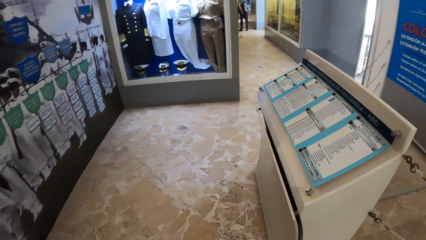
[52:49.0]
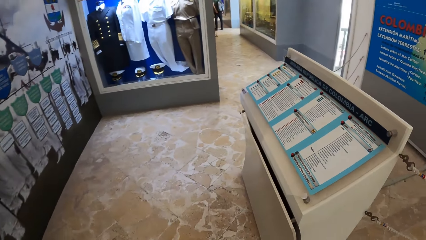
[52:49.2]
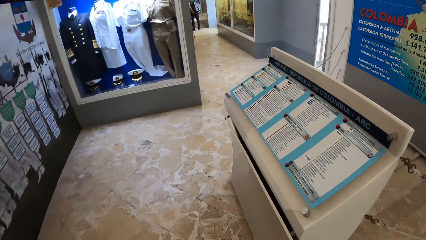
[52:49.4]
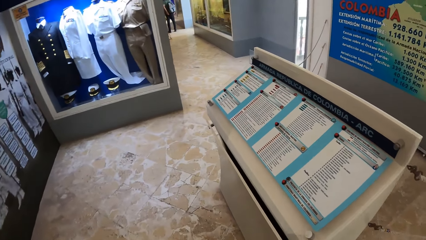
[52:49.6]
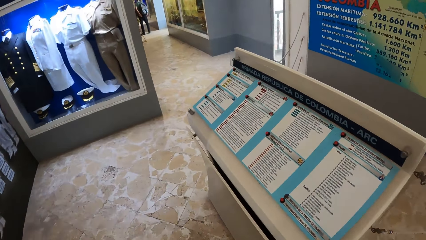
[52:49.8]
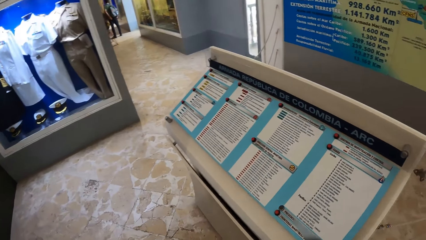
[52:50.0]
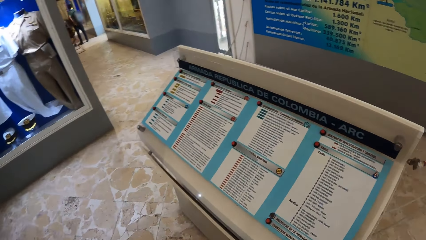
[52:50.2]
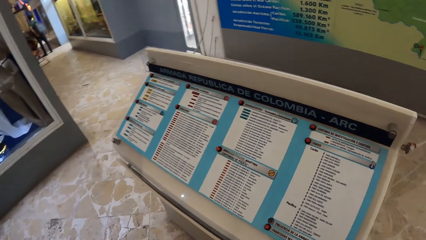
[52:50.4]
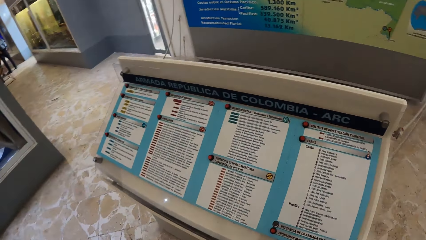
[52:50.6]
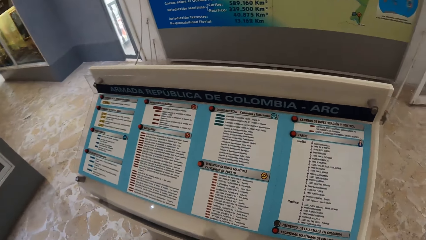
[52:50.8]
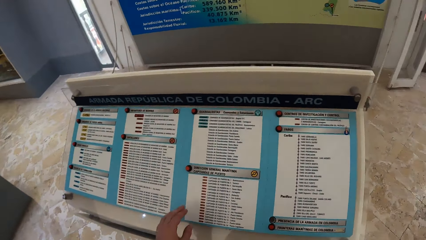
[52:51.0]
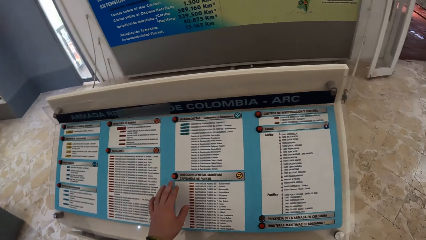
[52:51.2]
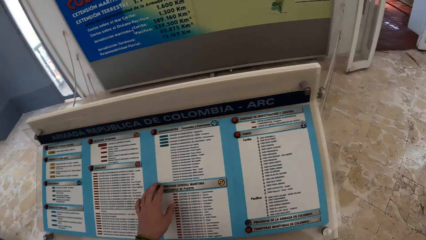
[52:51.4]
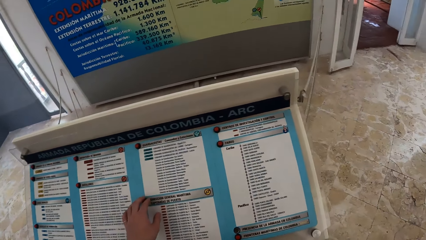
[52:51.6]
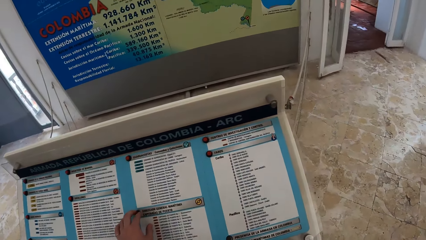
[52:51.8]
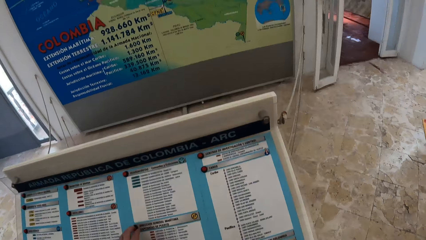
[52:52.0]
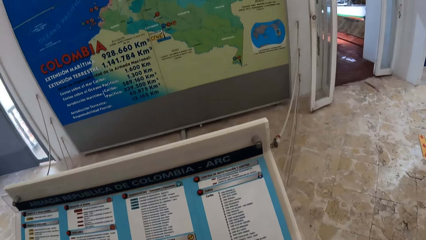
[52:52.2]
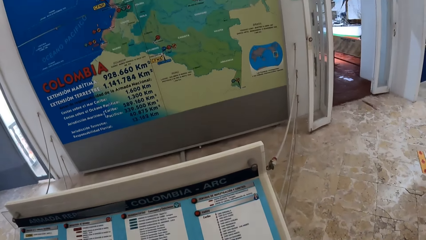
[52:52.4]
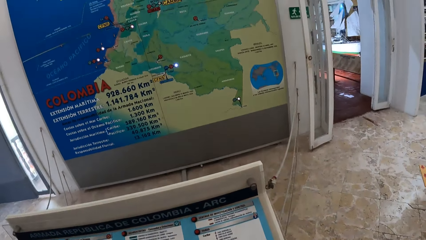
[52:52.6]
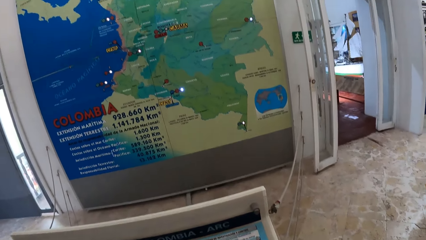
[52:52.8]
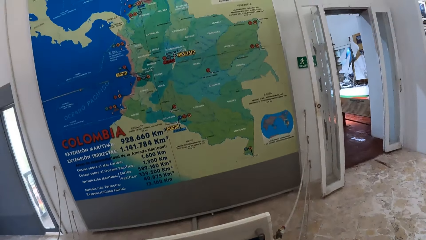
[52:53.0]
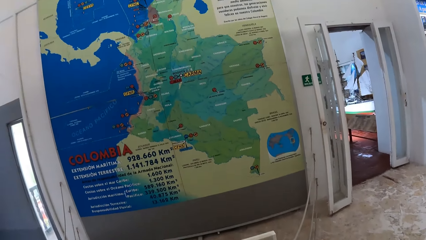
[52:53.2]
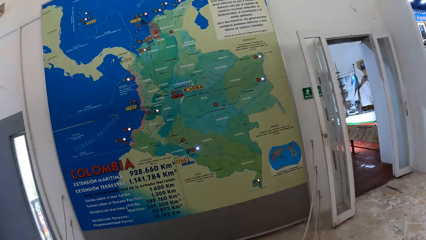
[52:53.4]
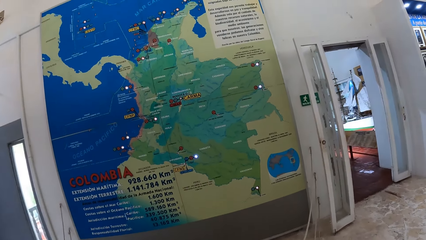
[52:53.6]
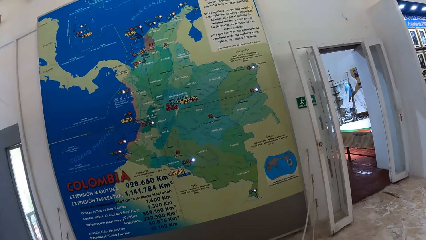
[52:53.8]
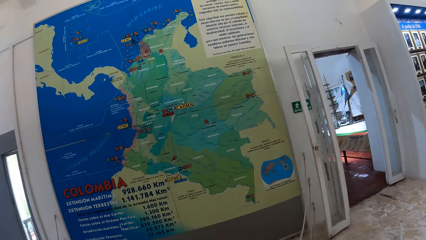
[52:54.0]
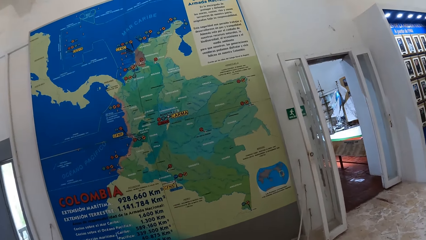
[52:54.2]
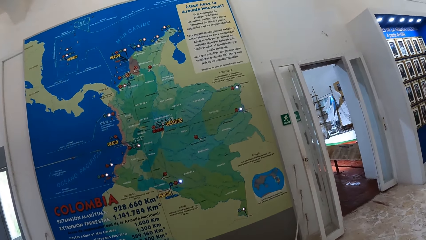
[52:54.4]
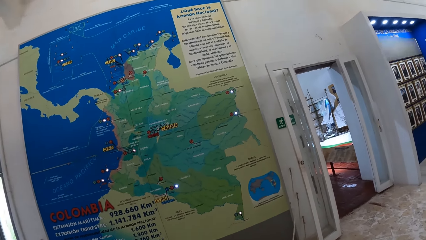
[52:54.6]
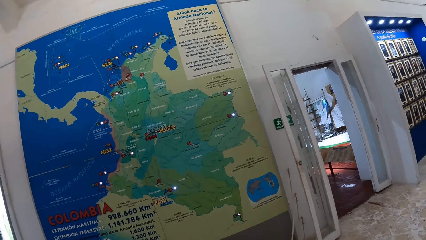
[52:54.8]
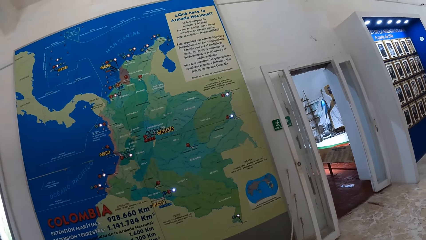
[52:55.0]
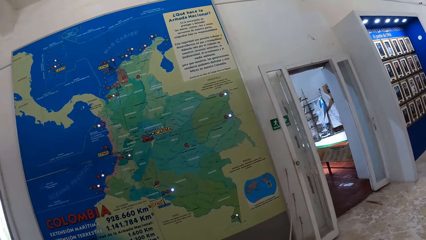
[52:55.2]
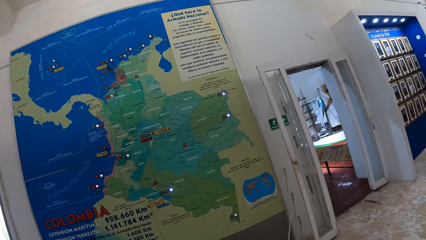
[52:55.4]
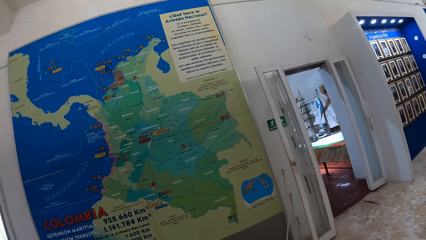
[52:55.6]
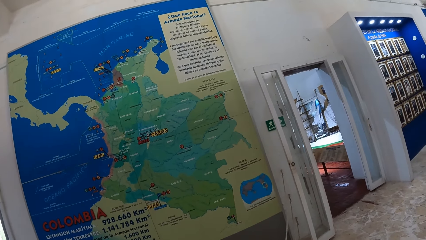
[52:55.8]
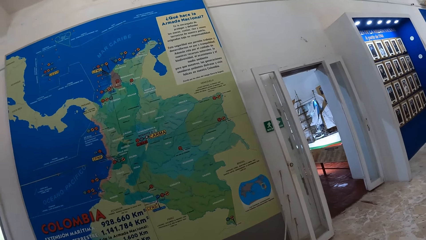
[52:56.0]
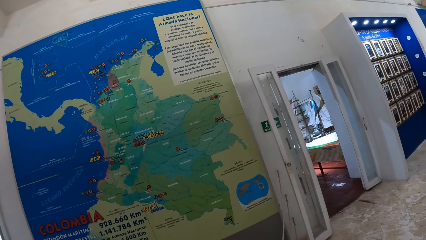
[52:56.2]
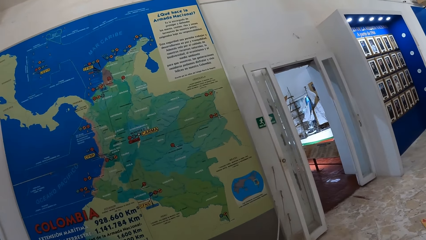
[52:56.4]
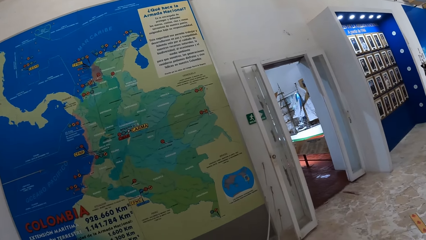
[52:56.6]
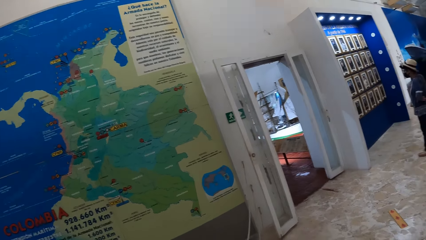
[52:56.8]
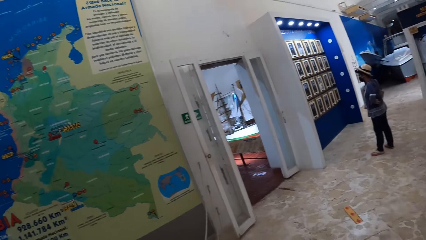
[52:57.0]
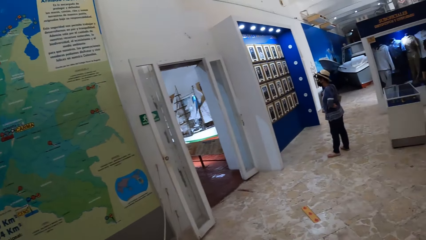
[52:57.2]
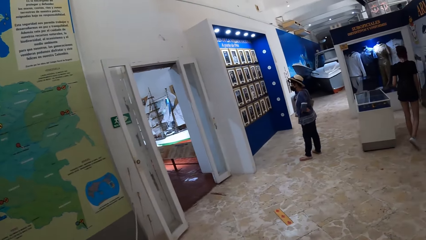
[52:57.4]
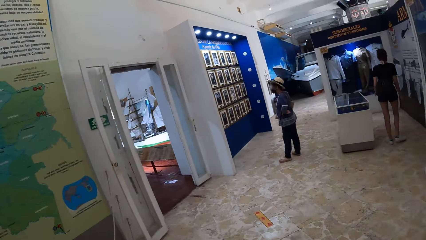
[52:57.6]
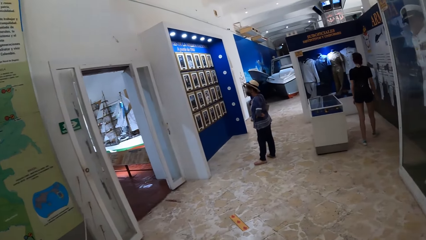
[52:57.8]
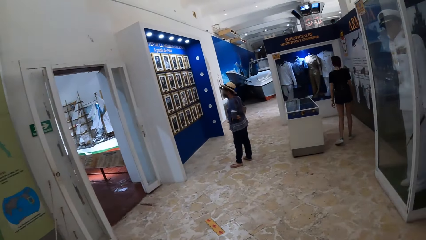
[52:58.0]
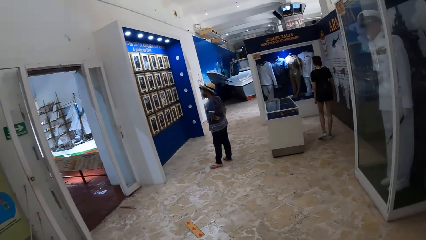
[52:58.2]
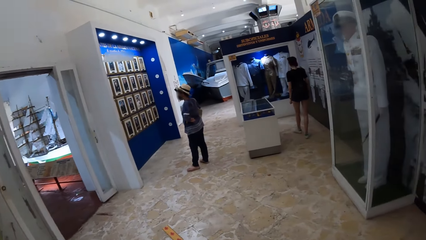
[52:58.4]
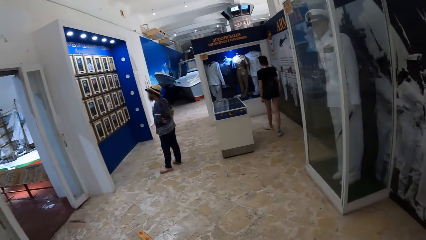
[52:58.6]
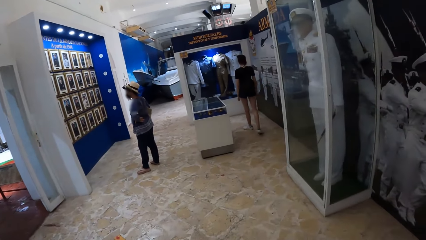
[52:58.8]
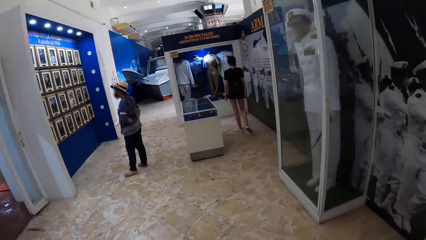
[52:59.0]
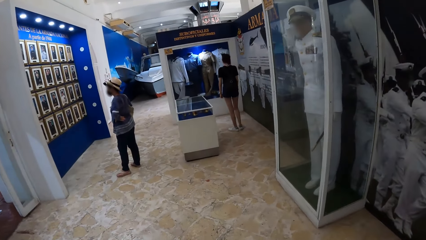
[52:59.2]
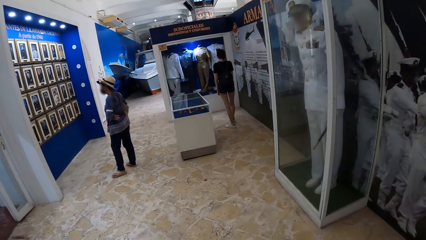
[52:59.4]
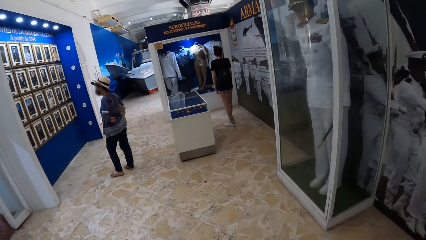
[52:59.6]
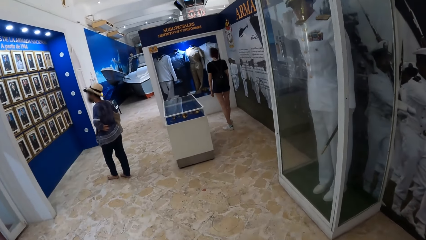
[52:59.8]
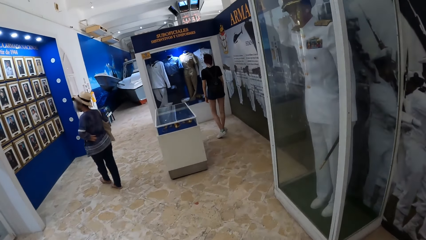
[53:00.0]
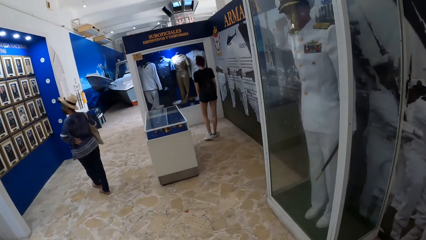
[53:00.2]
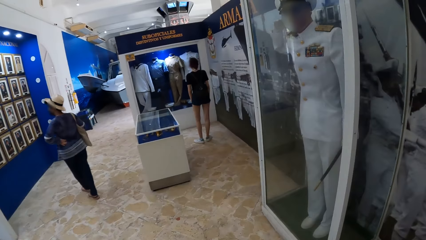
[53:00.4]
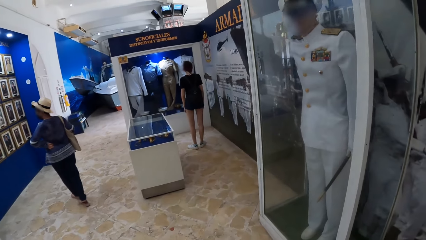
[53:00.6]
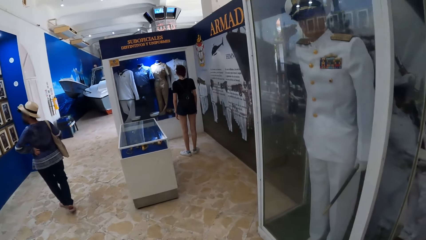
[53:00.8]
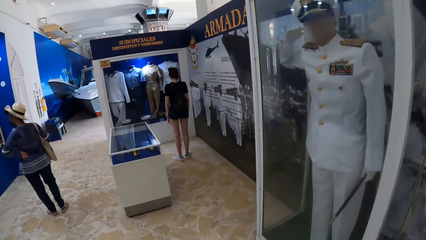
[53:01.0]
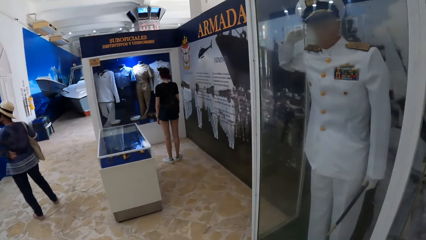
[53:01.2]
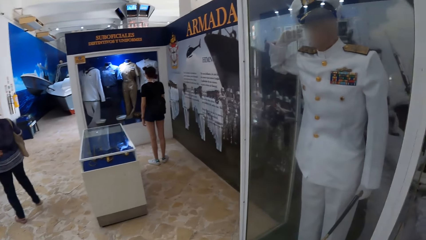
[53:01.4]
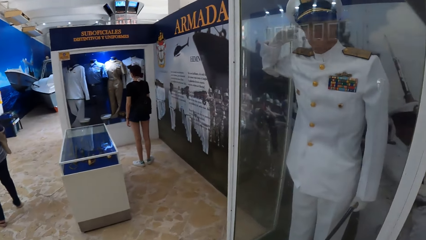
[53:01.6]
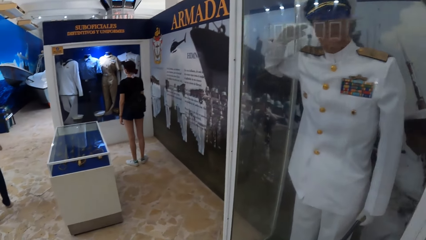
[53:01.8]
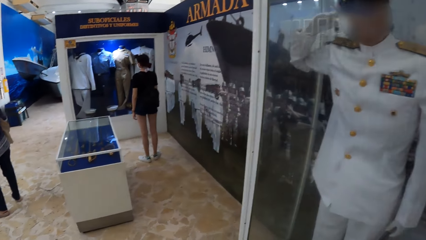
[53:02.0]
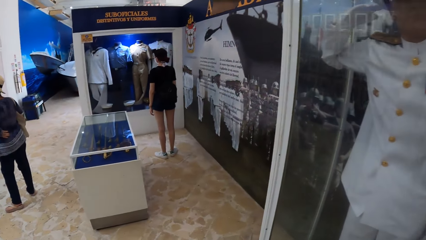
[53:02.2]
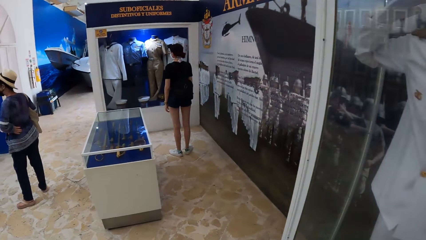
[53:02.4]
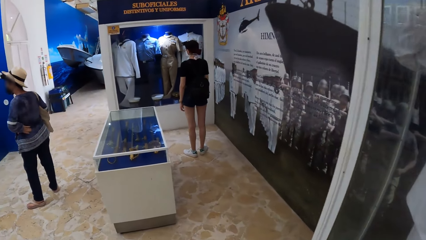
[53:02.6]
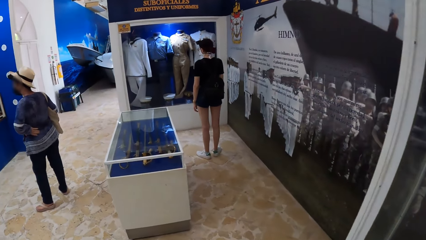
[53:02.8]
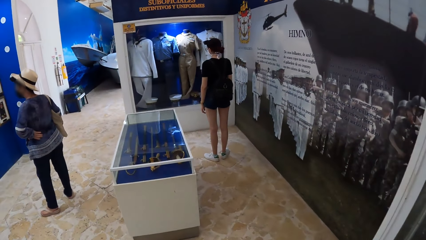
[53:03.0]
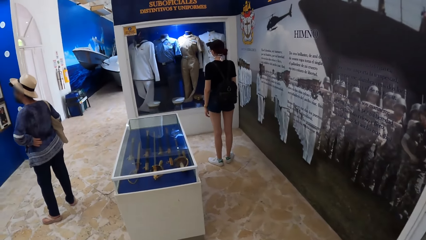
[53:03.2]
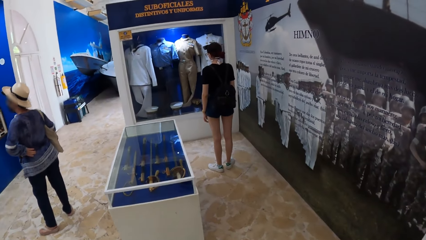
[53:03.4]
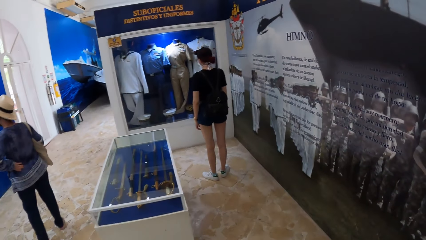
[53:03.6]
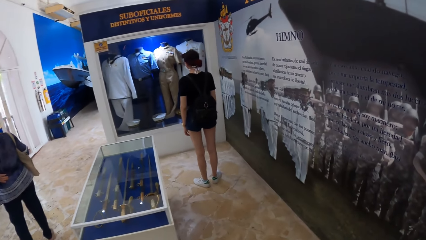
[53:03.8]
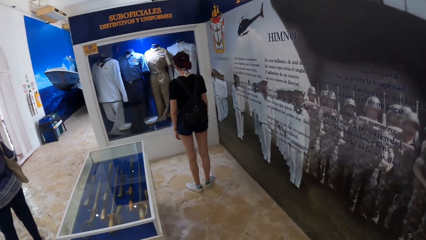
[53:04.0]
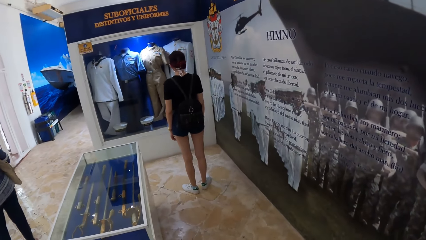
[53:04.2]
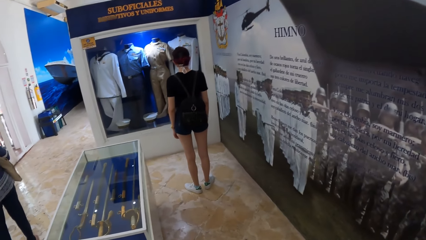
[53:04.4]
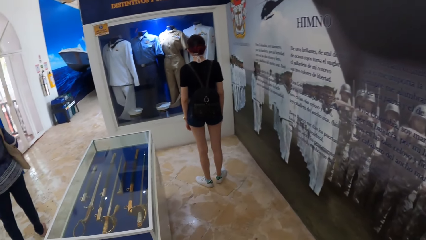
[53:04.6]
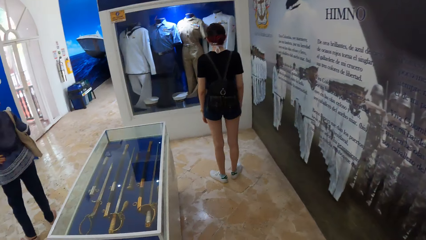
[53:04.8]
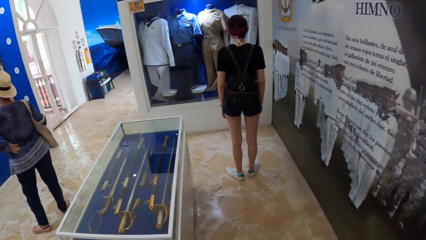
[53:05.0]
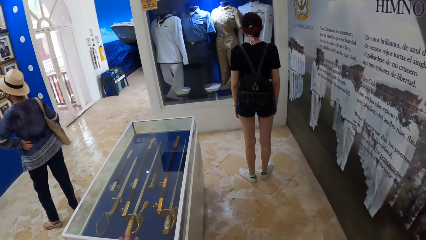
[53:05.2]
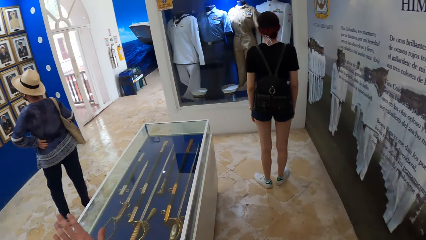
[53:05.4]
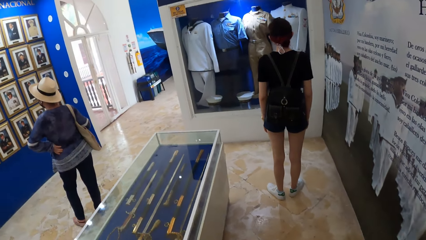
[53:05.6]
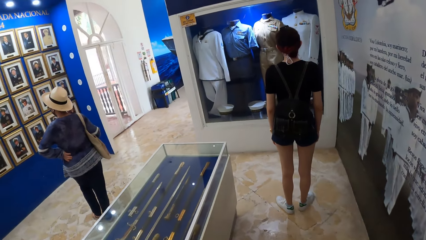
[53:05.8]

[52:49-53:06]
The camera wearer presses a button on a board with his left hand. He holds the button. A lady walks around. The camera wearer walks around. Another lady walks around.
